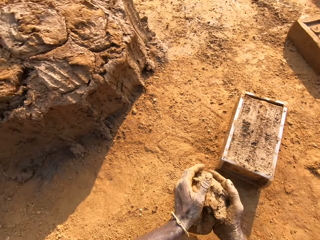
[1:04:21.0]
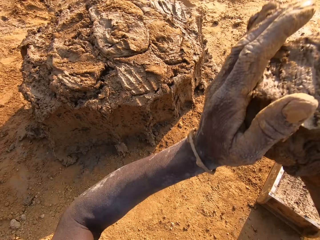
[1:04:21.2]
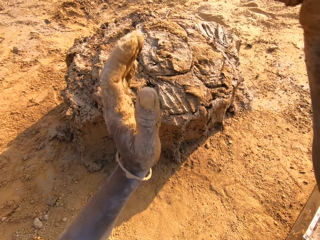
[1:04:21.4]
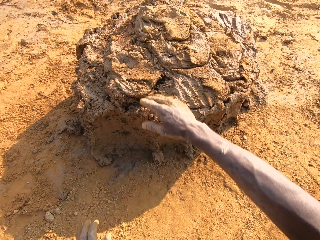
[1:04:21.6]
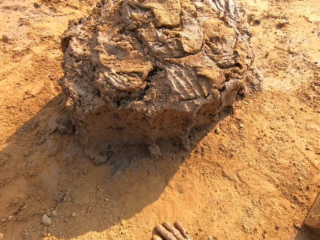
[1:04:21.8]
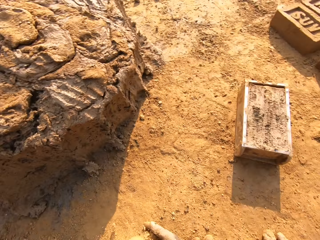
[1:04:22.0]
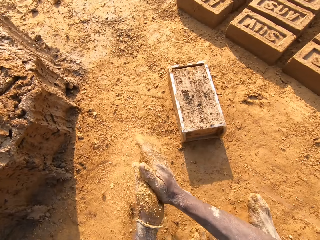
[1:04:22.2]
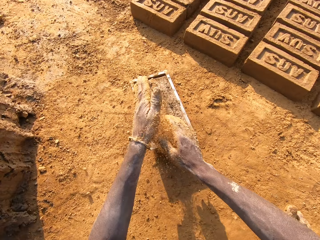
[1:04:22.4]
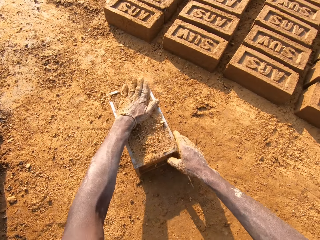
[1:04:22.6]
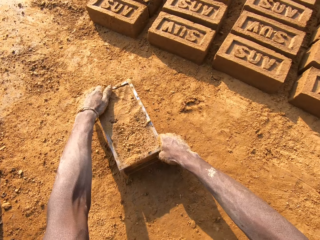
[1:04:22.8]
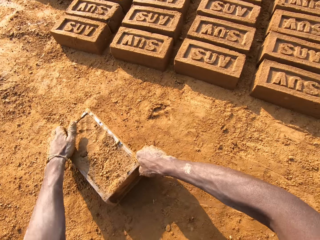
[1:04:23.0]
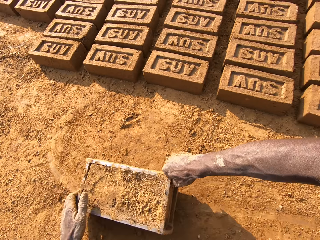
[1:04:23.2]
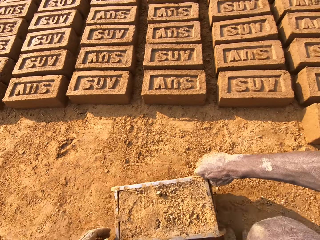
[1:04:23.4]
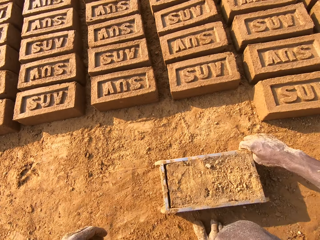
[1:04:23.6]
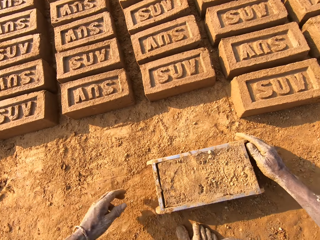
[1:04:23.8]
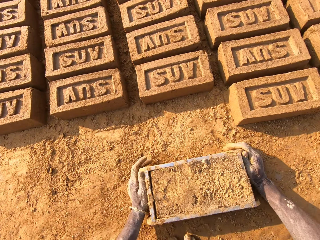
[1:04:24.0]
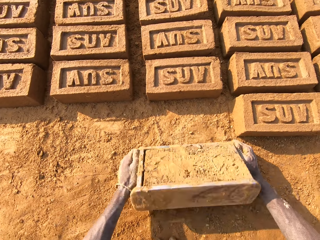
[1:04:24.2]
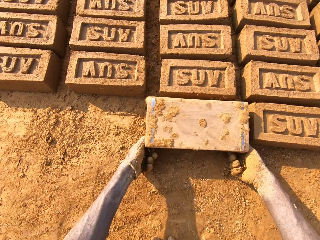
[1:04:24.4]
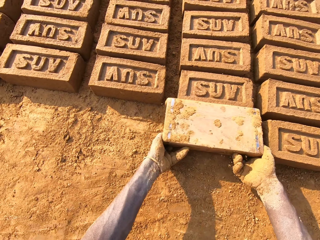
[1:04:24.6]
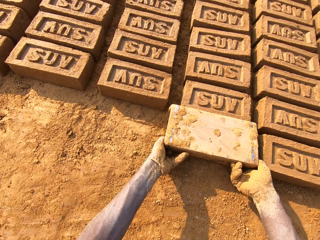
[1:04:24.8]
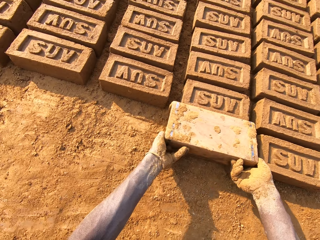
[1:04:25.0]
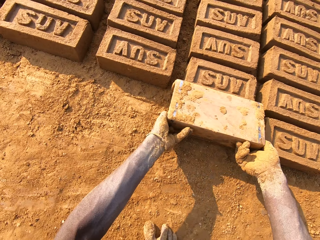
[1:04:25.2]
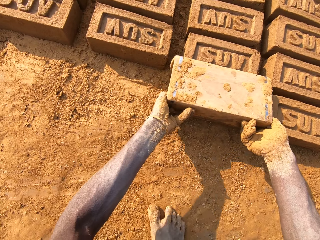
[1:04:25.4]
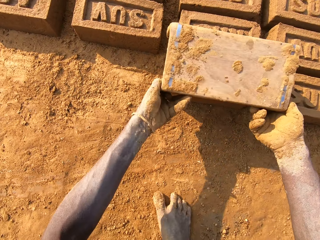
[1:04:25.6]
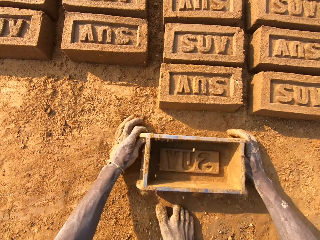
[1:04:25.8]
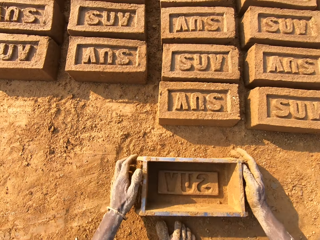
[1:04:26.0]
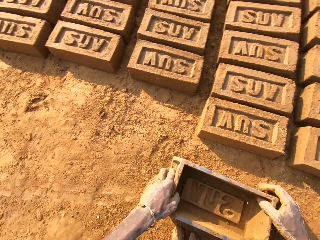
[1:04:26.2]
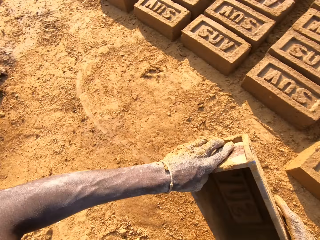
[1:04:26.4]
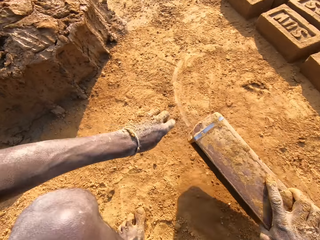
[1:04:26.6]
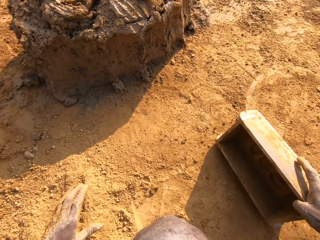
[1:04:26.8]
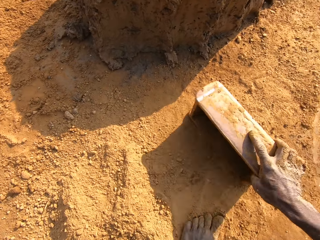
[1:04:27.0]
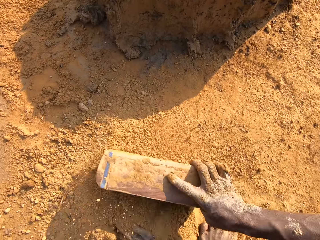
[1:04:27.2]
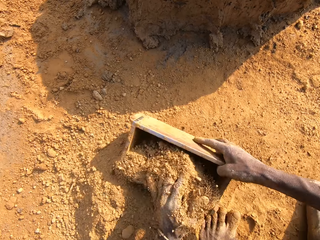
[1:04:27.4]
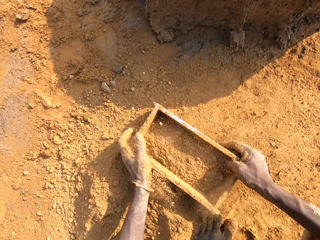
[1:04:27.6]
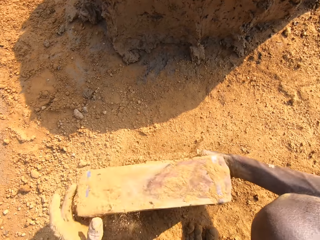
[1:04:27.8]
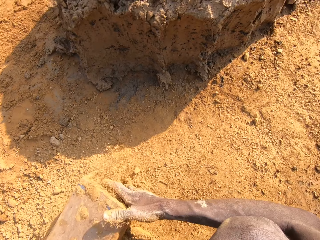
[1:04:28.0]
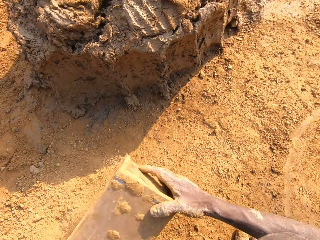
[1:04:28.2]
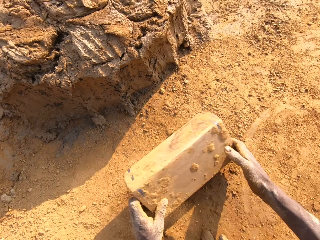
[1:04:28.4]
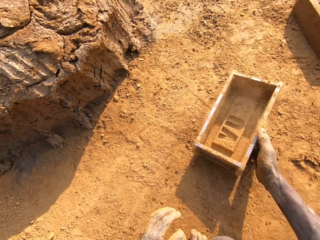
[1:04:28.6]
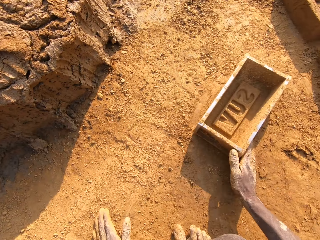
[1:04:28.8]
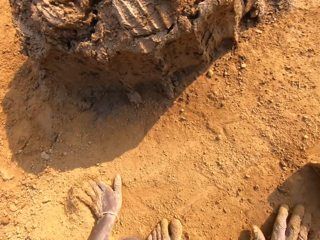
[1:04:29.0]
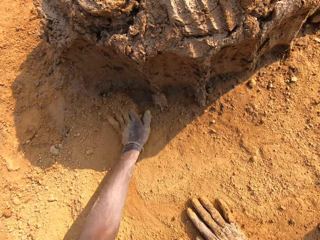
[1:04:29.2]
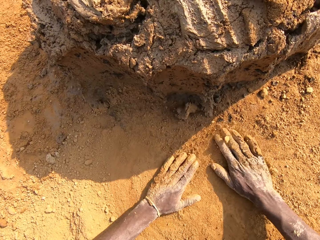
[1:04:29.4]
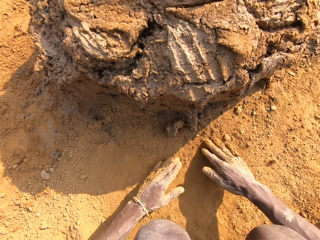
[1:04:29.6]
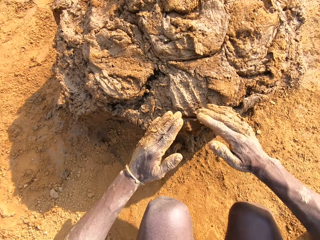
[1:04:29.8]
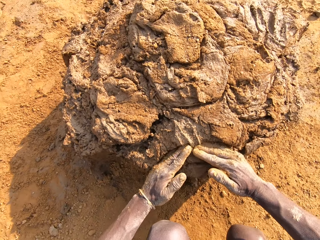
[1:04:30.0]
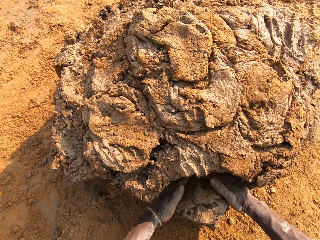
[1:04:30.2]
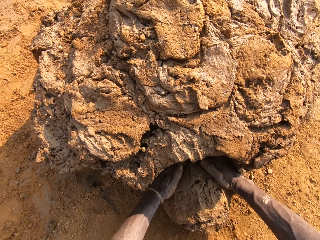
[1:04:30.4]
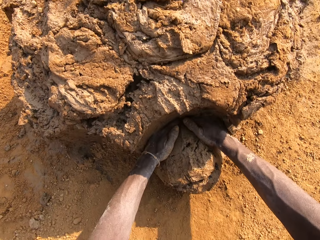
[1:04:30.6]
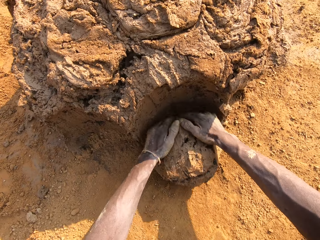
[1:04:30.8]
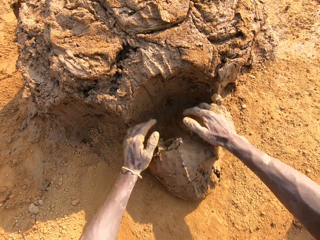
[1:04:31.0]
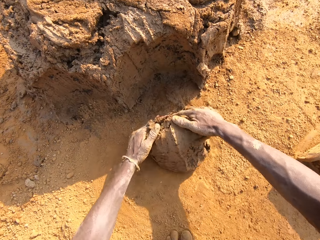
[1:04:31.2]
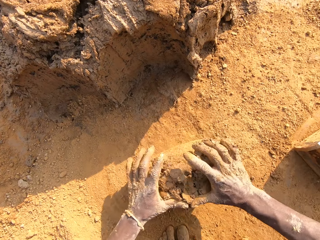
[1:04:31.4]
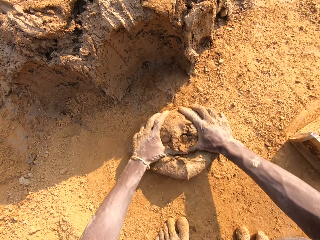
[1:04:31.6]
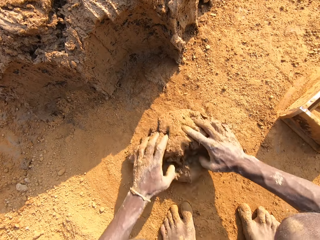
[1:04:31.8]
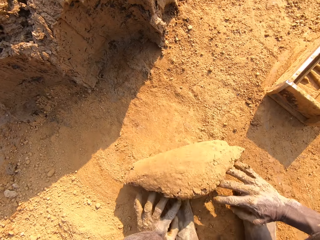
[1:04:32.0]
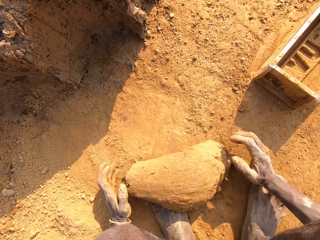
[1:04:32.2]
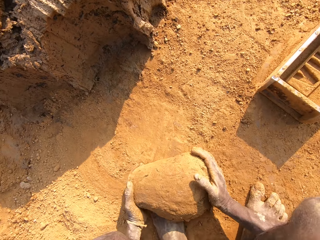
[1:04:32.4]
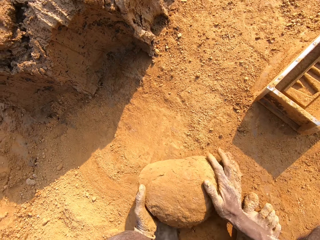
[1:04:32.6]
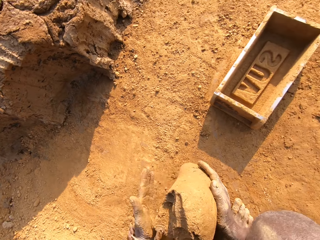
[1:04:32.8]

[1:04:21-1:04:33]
The camera wearer puts the mud on the ground. He lifts the mud off the ground. He throws the excess clay on the clay pile. He holds the ground with both hands. He rubs his hands against each other. He pats the clay in the wooden brick mould with his left hand. He drags the brick mould with his right hand. He turns the brick mould over. He removes the brick mould from the clay. He drops the brick mould on the ground. He pulls the brick mould, puts the brick mould on the ground, and drags the brick mould on the ground. He packs sand into the brick mould. He empties the sand from the brick mould. He turns the brick mould over. He pulls the brick mould. He drops the brick mould on the ground. He rubs the ground with both hands. He packs clay from the clay pile with both hands. He cuts the mud with his hands. He mixes the mud with sand. He presses the clay together with both hands.

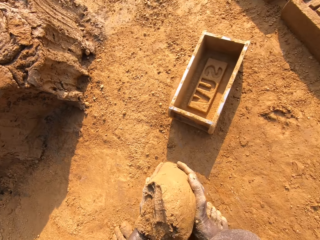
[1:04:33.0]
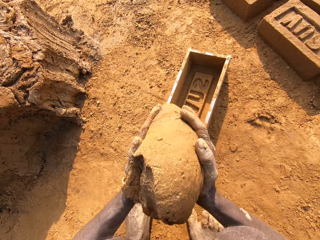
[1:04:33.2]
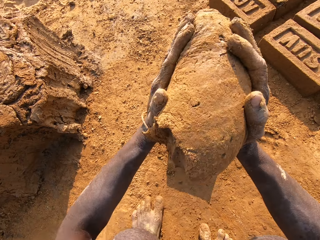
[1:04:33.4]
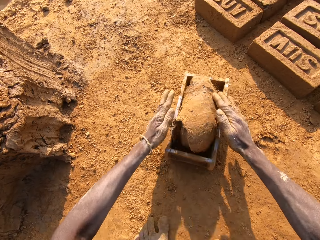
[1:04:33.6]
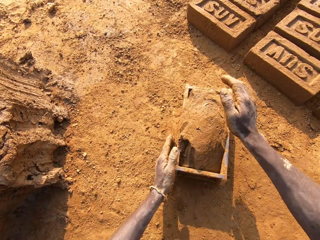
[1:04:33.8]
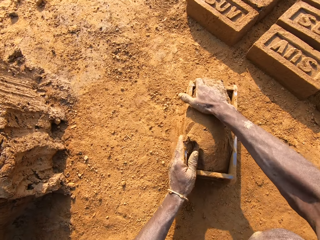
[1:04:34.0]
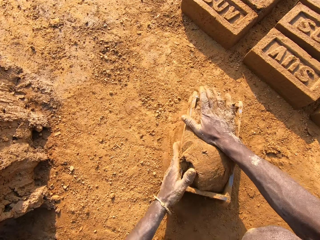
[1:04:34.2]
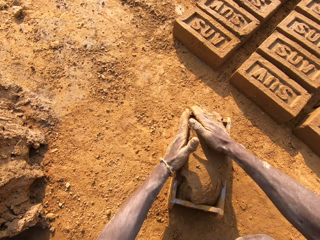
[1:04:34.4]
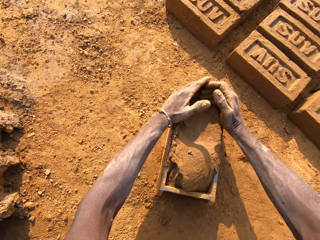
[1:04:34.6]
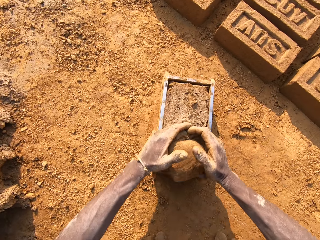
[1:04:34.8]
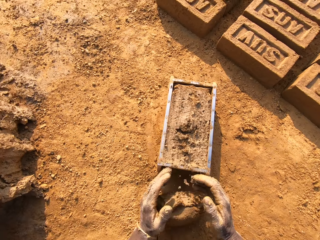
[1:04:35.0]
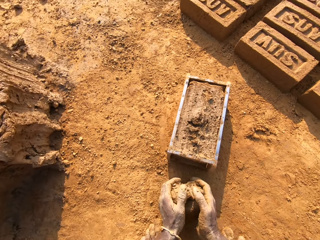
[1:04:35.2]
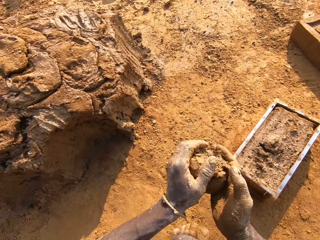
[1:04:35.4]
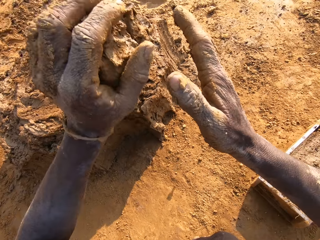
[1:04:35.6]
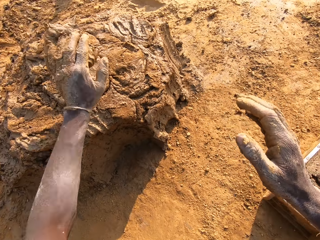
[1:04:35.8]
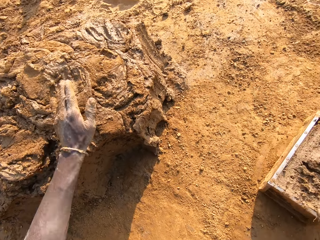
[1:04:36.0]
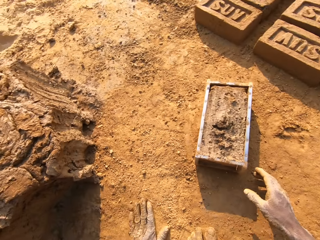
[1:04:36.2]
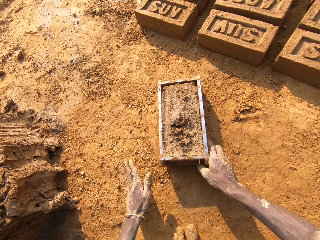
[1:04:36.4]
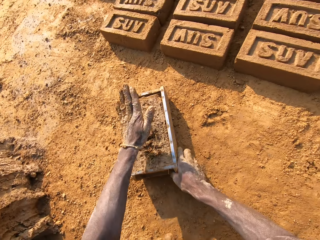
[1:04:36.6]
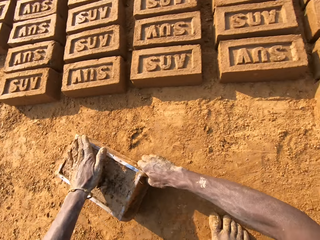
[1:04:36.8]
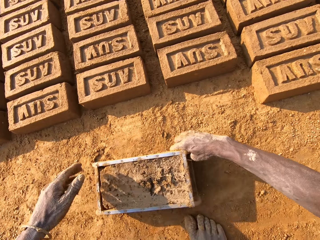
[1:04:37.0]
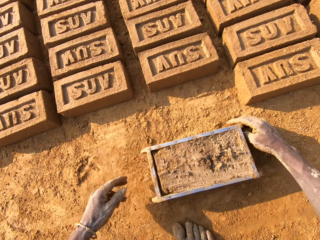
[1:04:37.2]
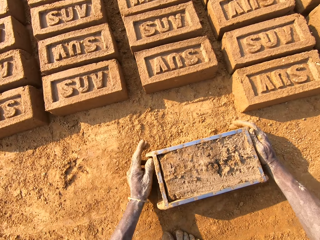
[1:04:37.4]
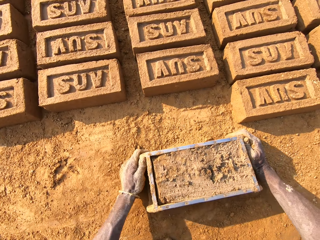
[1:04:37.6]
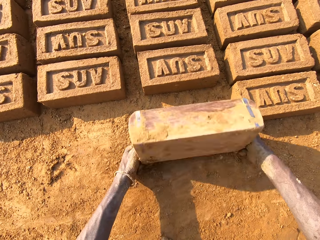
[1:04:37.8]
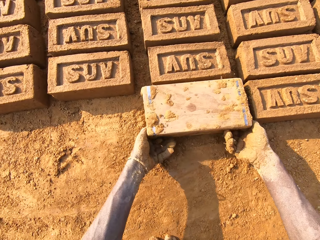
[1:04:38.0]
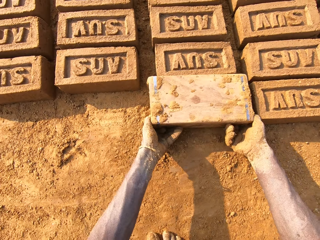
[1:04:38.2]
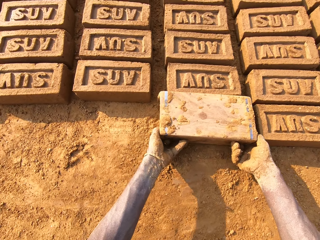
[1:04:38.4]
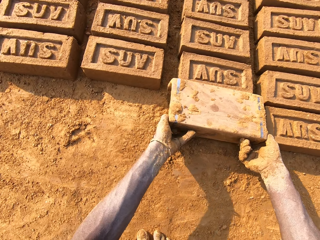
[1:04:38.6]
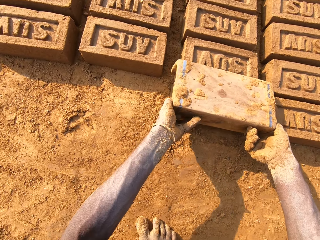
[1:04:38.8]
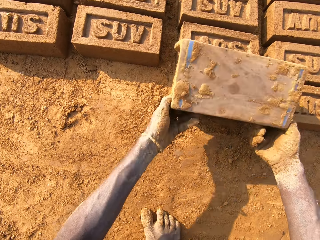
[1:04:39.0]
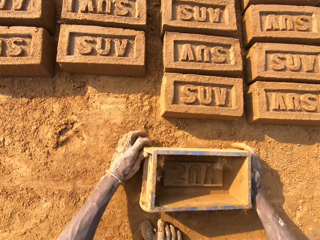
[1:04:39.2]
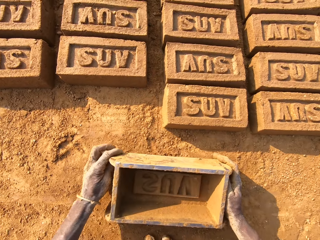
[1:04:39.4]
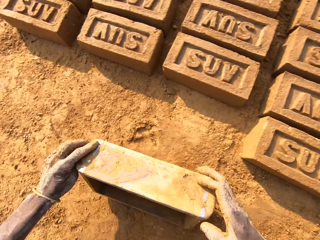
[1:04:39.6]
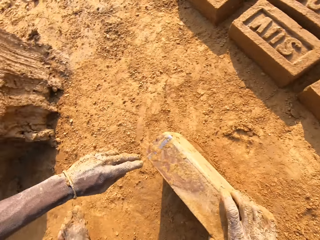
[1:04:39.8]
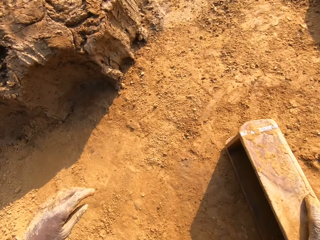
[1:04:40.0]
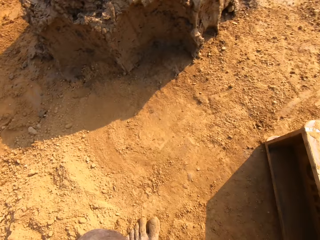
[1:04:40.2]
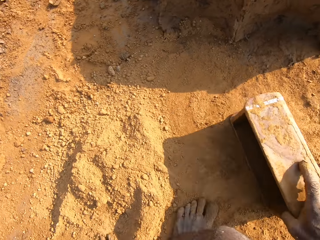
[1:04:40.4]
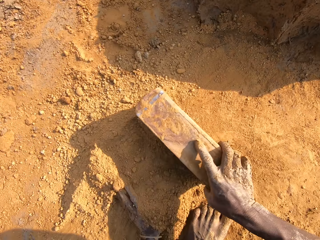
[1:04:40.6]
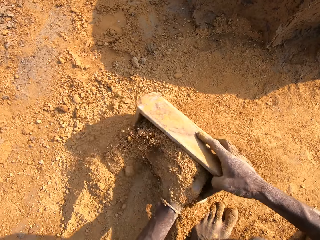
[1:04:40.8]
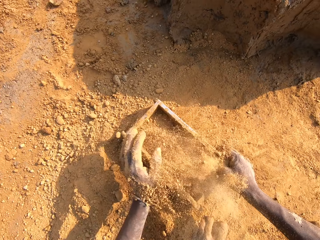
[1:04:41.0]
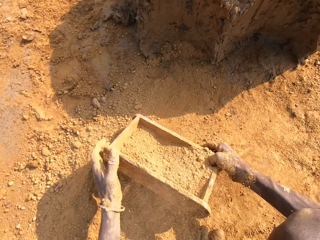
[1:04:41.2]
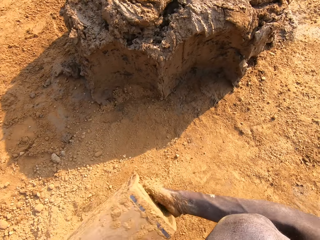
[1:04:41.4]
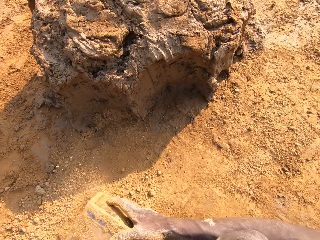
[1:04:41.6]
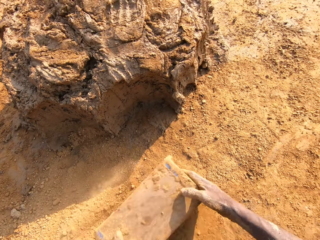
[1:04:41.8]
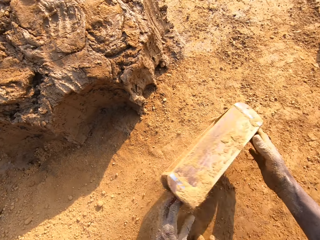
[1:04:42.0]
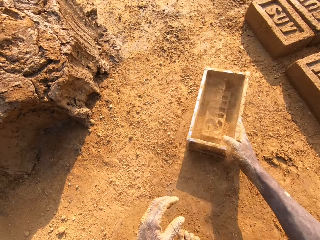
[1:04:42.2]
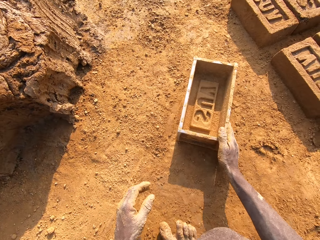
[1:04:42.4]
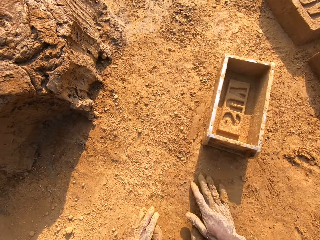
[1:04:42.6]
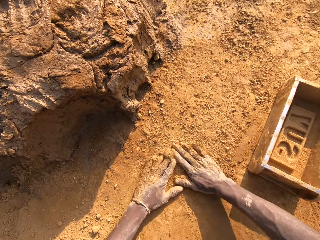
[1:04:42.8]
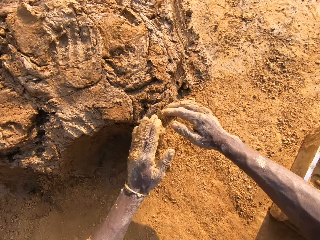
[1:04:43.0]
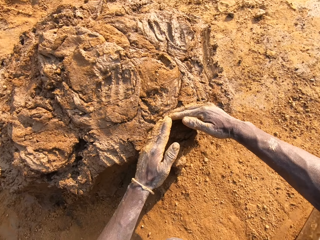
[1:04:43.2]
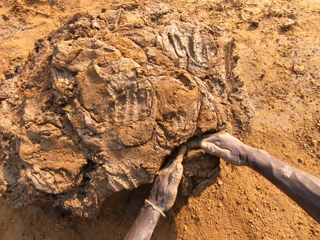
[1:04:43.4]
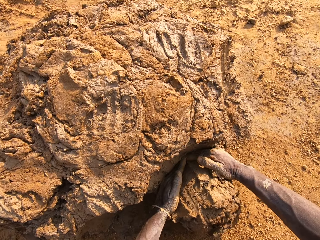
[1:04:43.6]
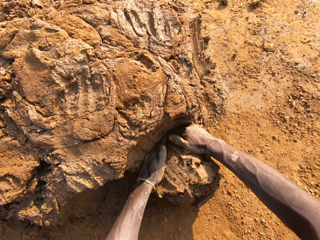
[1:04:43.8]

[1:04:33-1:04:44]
The camera wearer lifts the mud off the ground. He throws the clay into the wooden brick mould. He hits the brick mould against the ground. He packs excess clay from the mould with both hands. He cuts the mud with his hands, puts the mud on the ground, and lifts the mud off the ground. He throws the excess clay on the clay pile. He holds the ground. He pats the clay in the brick mould with his left hand. He drags the brick mould with his right hand. He turns the brick mould over. He removes the brick mould from the clay. He puts the brick mould on the ground and drags the brick mould on the ground. He packs sand into the brick mould with his left hand. He turns the brick mould over. He empties the sand from the brick mould. He pulls the brick mould. He drops the brick mould on the ground. He holds the ground with both hands. He cuts the mud with his hands. He packs clay from the clay pile with both hands.
